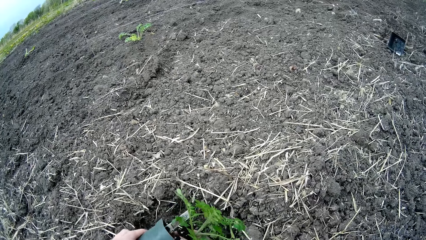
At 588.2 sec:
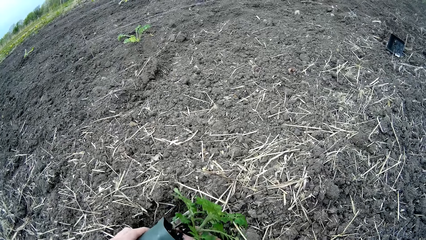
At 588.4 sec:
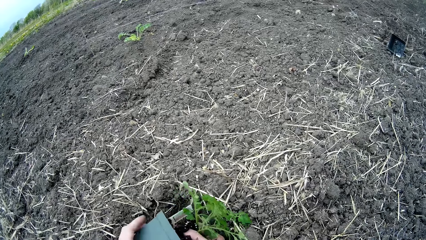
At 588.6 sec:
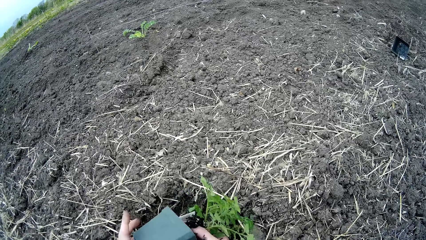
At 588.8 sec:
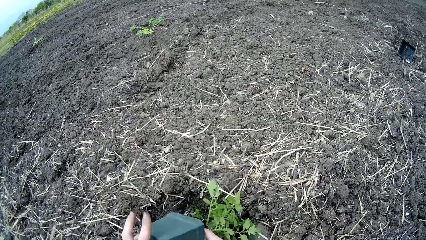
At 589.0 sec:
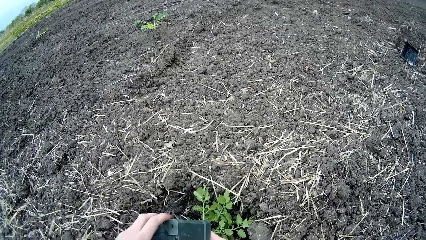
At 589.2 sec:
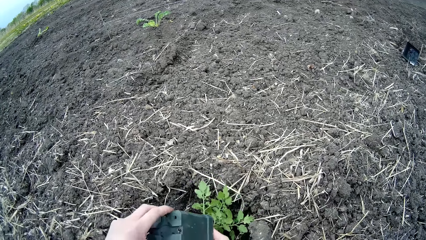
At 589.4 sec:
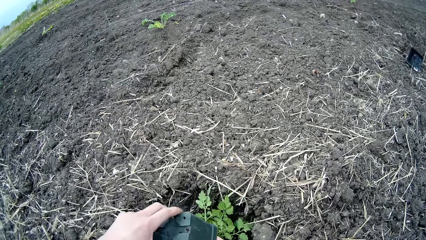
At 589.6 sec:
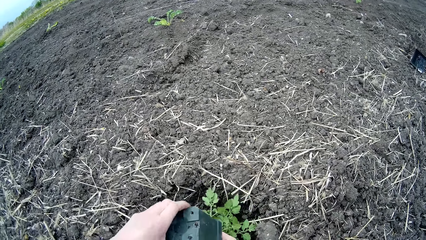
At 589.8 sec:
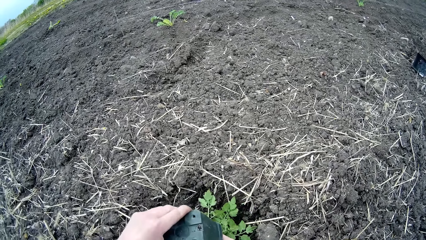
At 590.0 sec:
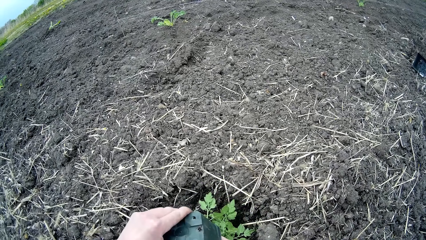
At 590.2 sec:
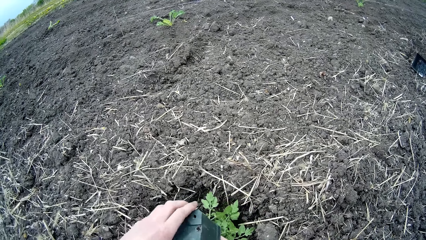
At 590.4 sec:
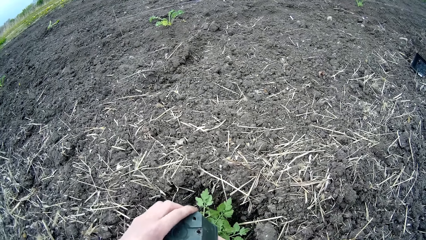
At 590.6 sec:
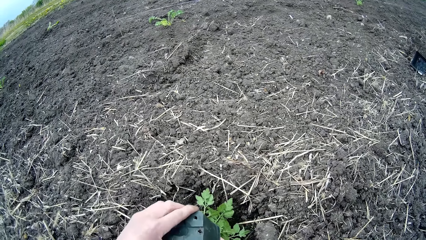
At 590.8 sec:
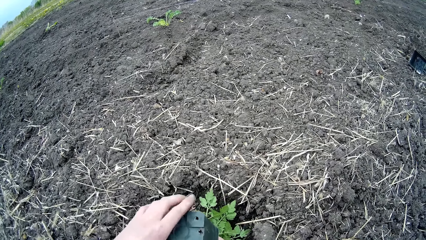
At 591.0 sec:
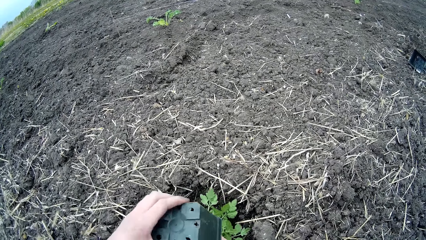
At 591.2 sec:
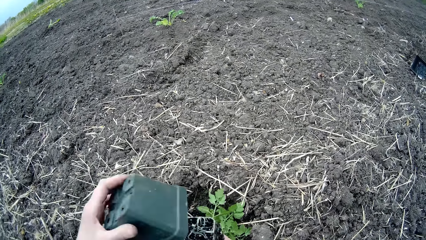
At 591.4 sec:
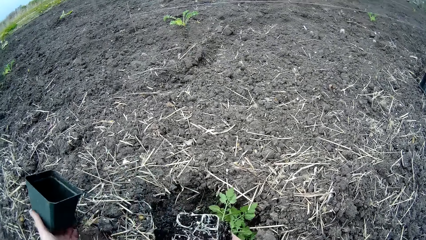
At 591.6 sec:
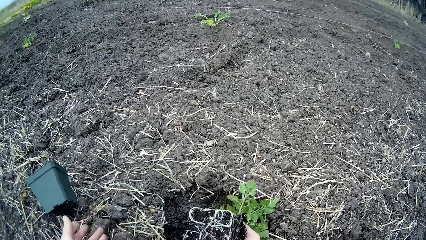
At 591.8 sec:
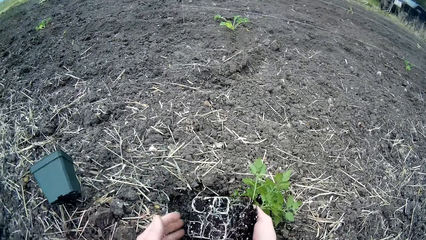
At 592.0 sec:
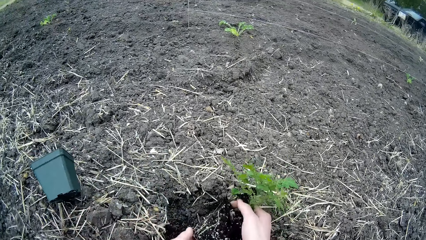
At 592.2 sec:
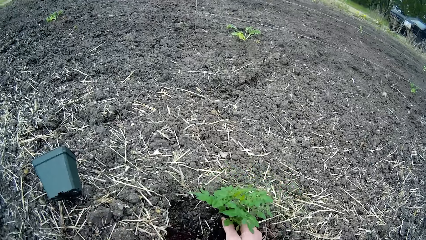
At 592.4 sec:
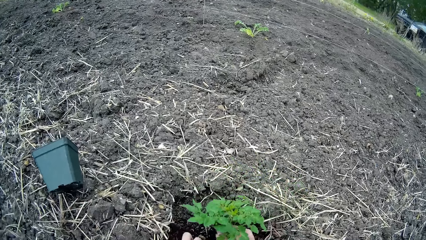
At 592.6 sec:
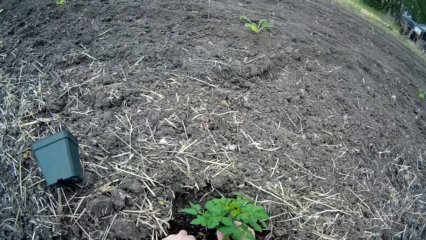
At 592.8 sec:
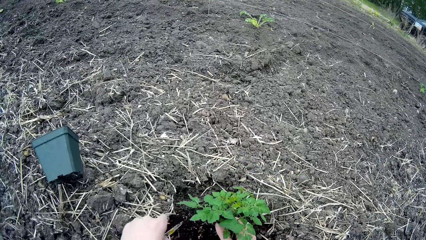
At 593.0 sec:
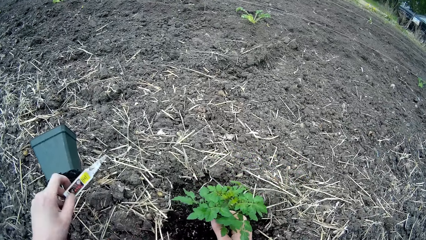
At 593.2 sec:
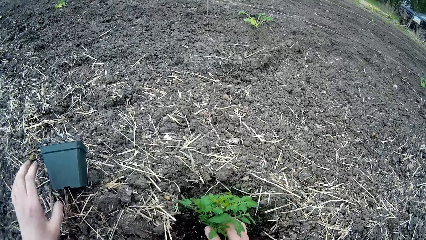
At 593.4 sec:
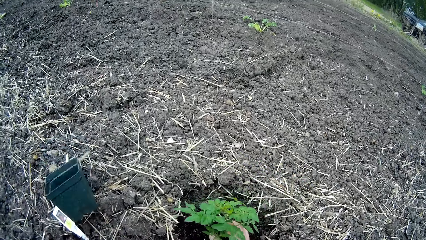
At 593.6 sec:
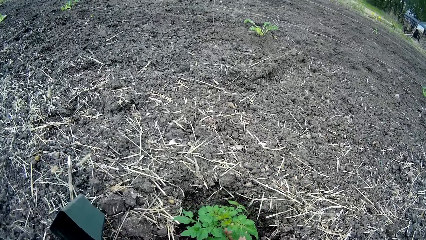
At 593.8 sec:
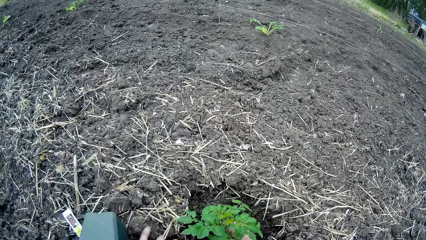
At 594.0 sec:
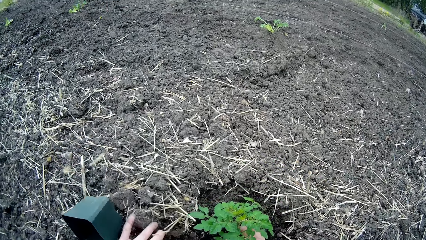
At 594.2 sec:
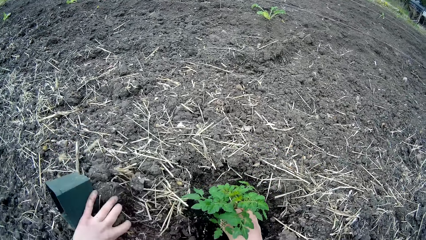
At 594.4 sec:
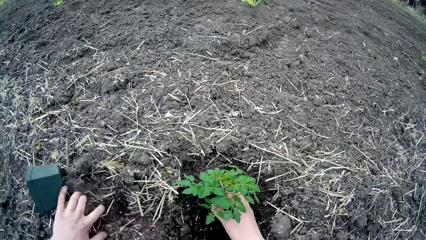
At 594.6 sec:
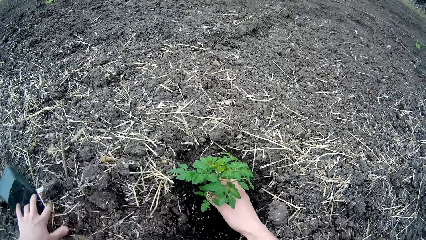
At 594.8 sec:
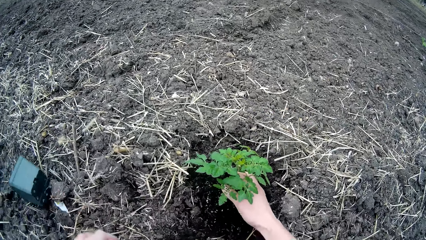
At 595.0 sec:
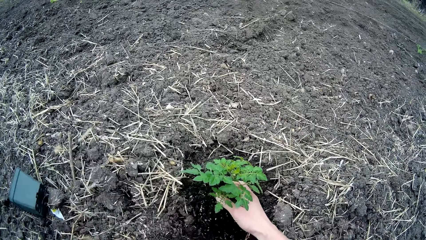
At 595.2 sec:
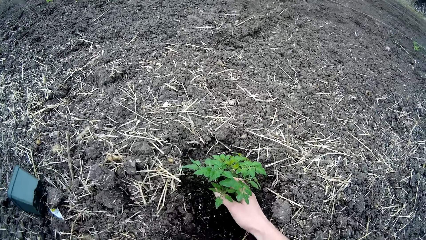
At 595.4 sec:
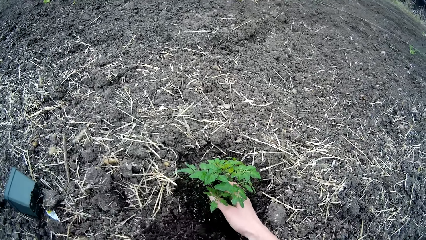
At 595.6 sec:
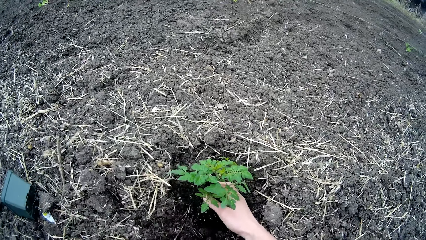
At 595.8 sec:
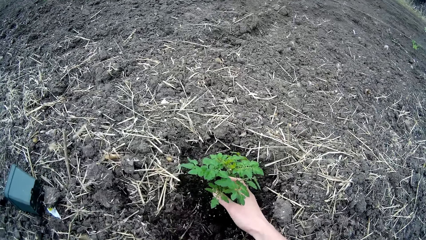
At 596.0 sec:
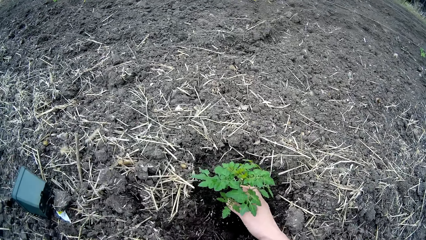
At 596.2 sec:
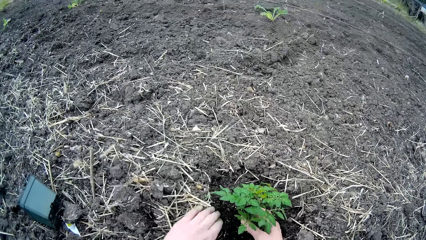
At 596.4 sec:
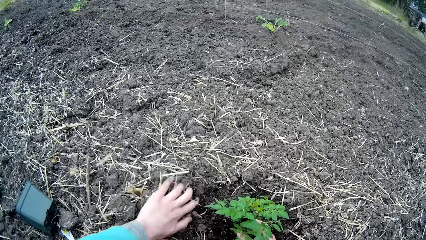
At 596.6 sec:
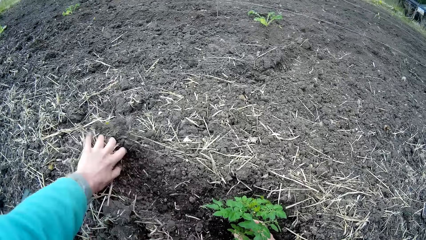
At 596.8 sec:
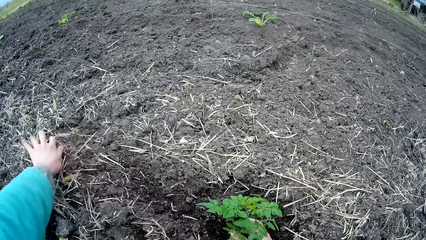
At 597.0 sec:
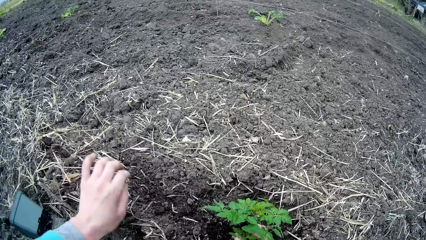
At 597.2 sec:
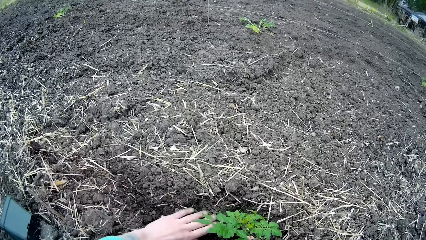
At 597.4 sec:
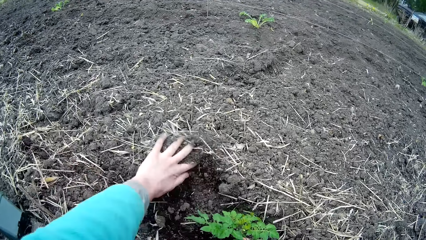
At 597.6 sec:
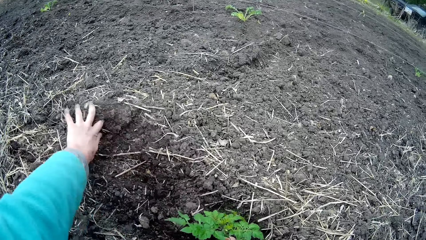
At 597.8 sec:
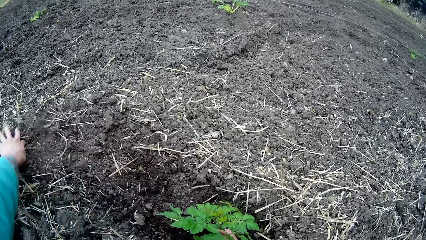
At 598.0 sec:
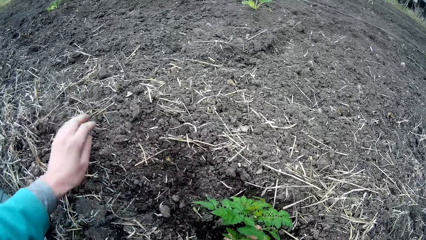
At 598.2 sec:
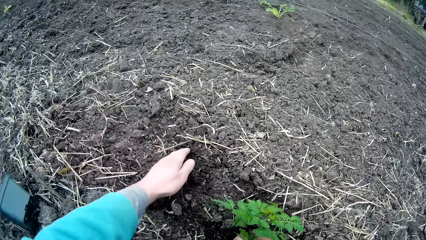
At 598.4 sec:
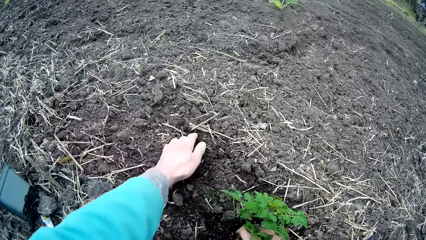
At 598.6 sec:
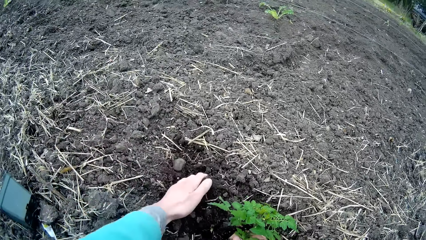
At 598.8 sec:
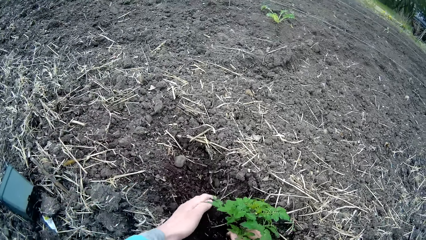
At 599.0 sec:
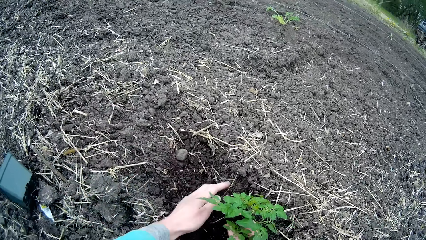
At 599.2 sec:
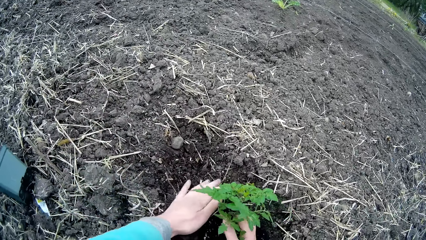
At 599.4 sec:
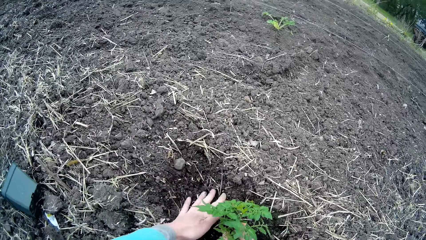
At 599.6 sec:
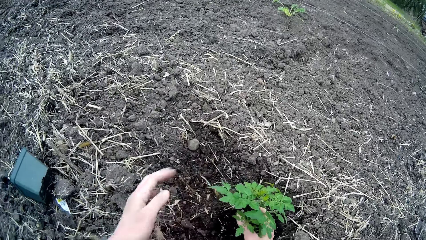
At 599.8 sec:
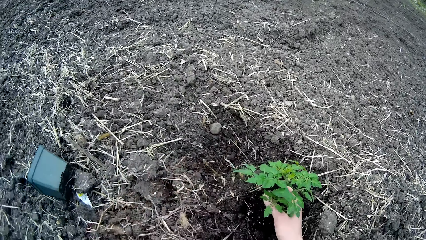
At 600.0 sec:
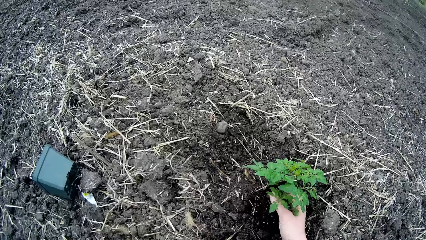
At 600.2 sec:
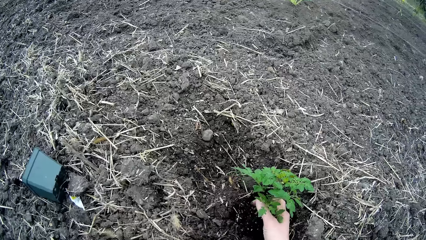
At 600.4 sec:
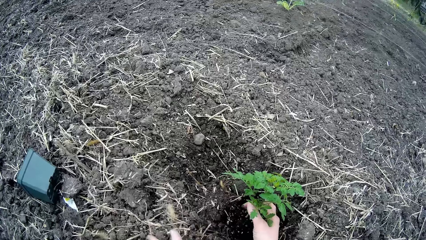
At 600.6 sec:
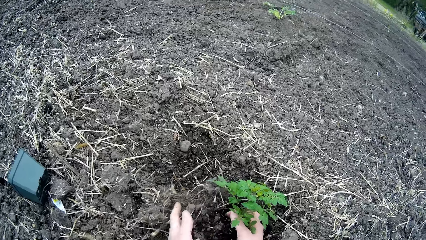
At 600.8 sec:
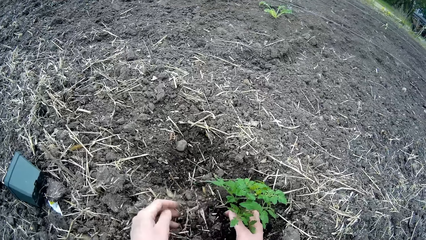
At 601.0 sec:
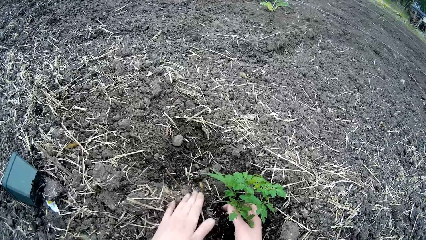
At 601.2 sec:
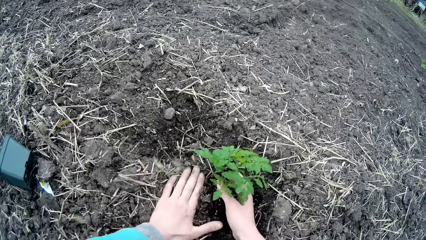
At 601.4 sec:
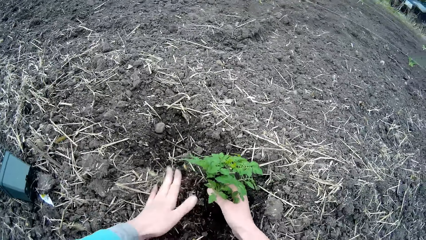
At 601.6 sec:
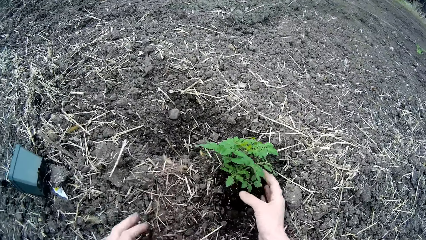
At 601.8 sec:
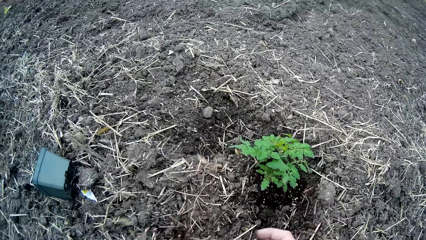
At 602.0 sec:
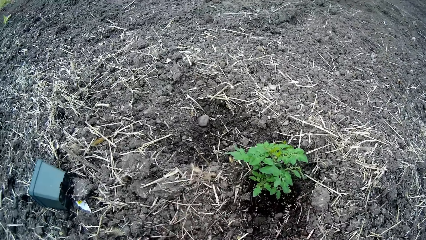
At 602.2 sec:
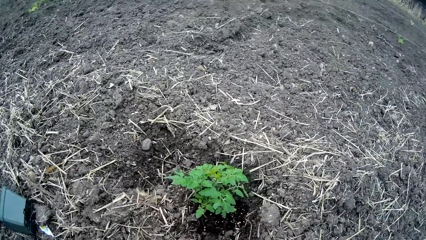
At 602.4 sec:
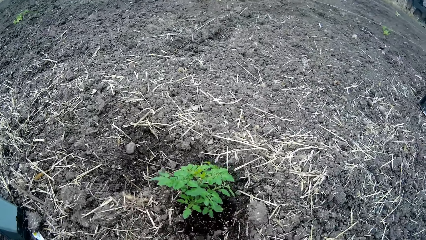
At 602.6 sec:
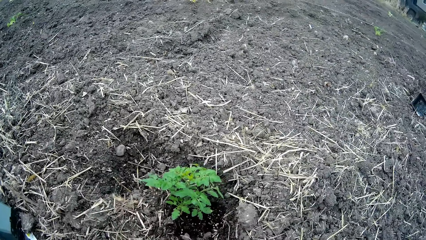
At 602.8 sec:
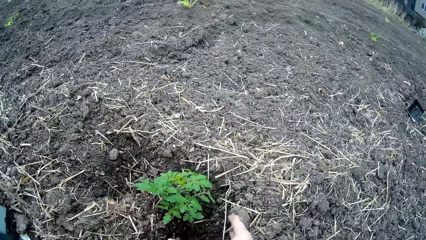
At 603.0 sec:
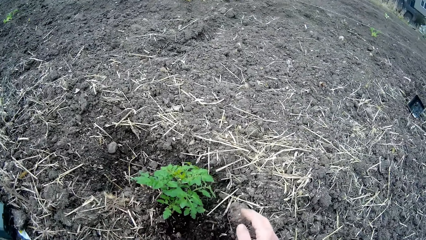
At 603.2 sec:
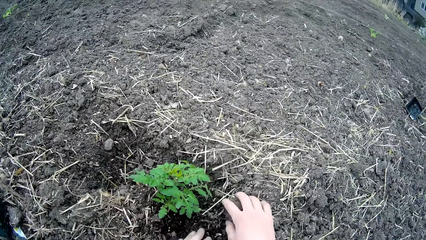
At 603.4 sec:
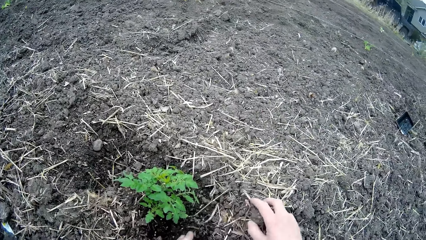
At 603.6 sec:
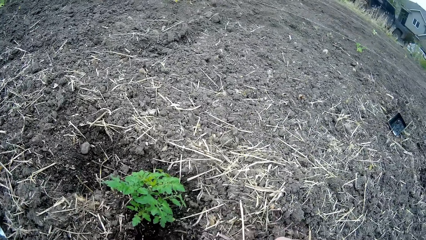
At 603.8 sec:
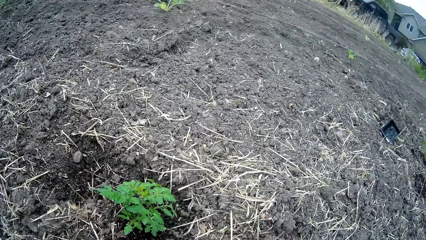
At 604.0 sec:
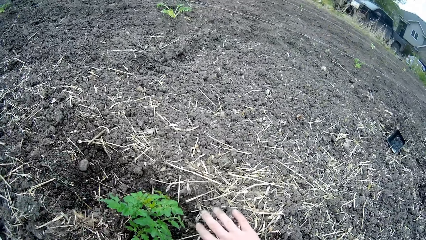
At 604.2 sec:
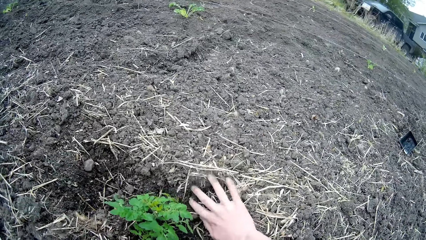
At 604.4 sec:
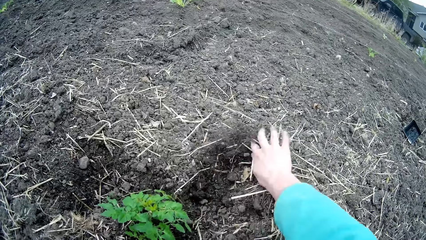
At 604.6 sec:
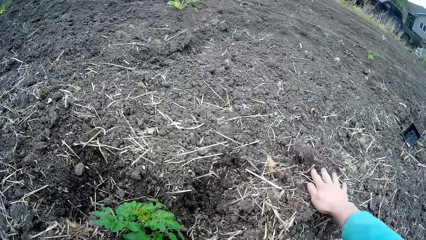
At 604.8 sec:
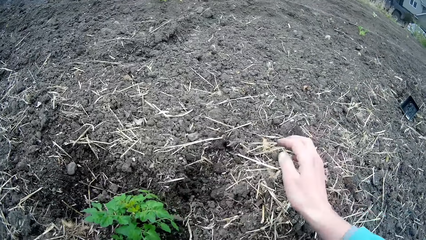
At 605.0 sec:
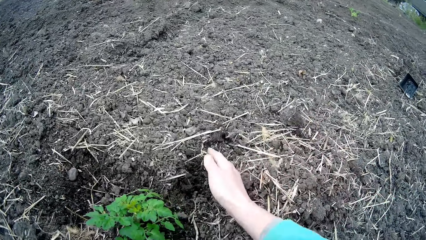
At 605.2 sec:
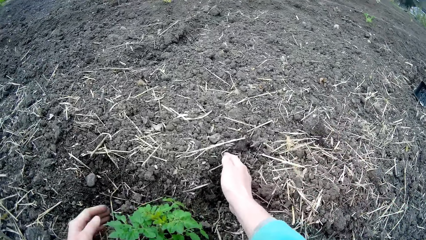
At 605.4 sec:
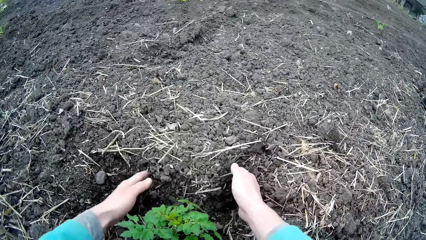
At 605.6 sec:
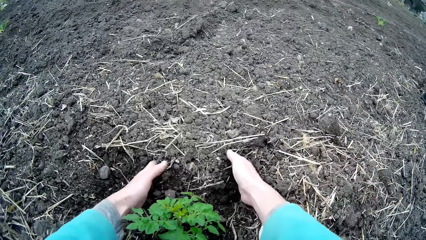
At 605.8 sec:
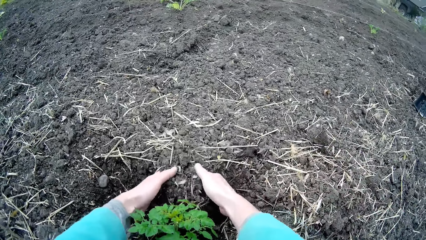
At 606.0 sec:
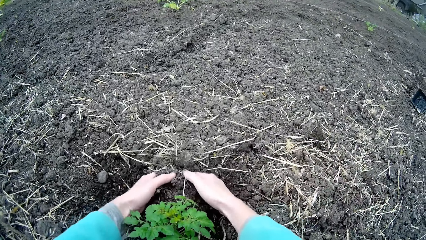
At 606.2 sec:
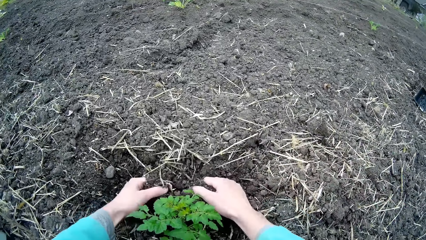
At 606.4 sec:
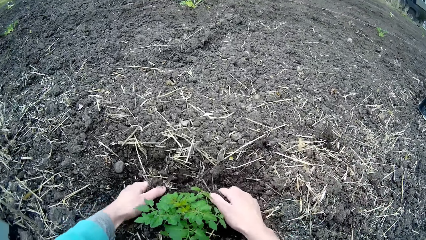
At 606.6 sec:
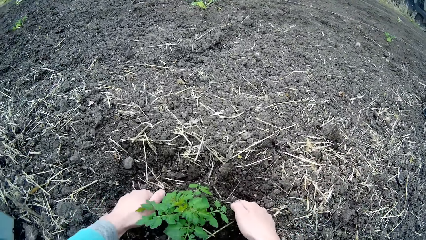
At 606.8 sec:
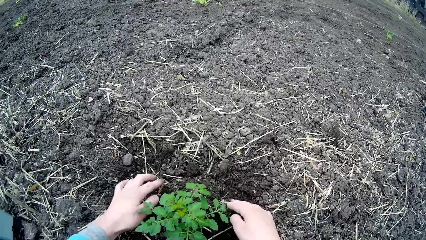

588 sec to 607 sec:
The camera wearer tries to remove the container or vase from the plant with his left hand. They hold the container with his left hand and remove the container using his left hand. They throw the vase on the ground with her left hand. They hold the plant with the right hand, and hold the plant with both hands. They put the plant in the hole using the right hand. They shift the glue with her left hand. They throw the tube on his left hand. They push the glue and the vase with her left hand. They clear the ground using his left hand. They hold the plant using his right hand. They shift the sand with her left hand. They clear the ground using his left hand. They pack sand towards the plant with her left hand. They put soil on the plant using his left hand. They press the soil on the plant using his left hand. They remove a stone with his right hand. They pack weeds away from the plant with her right hand. They clear the ground using his right hand. They pack sand towards the plant with both hands.
